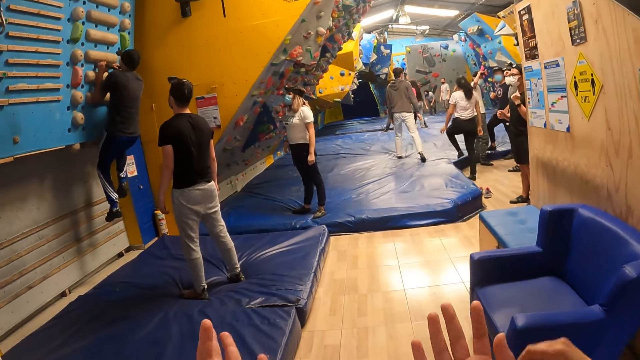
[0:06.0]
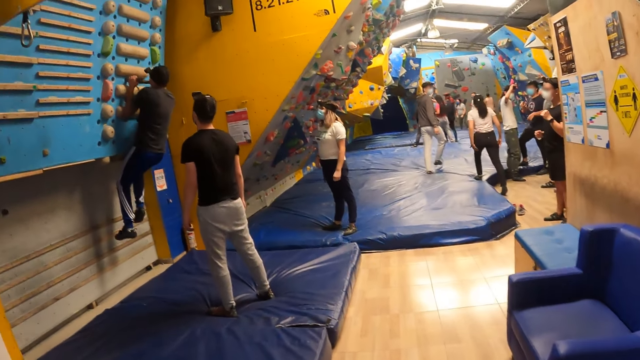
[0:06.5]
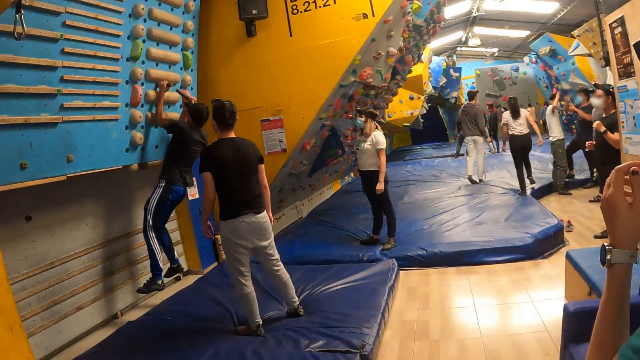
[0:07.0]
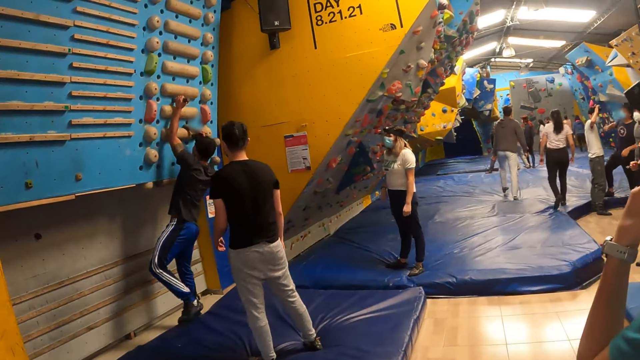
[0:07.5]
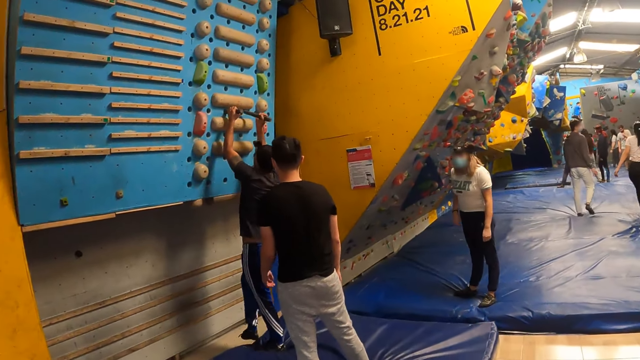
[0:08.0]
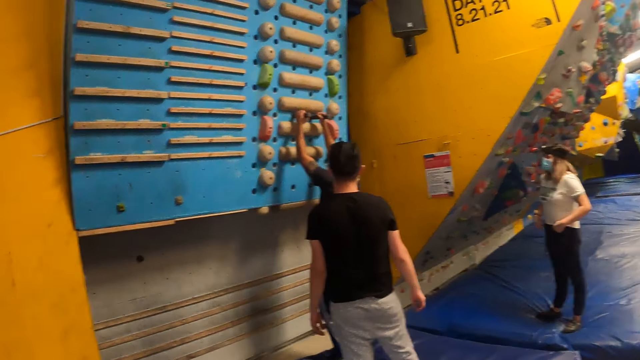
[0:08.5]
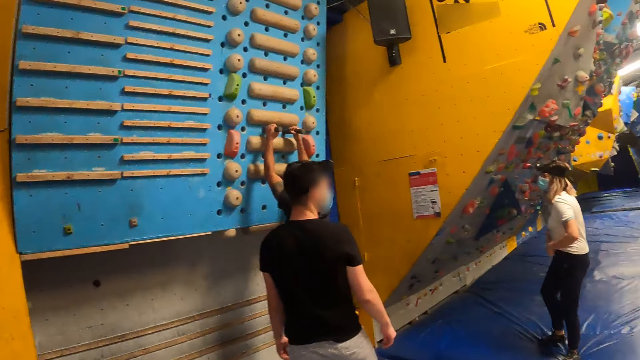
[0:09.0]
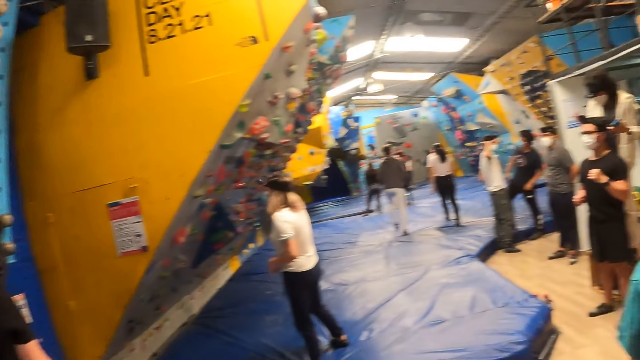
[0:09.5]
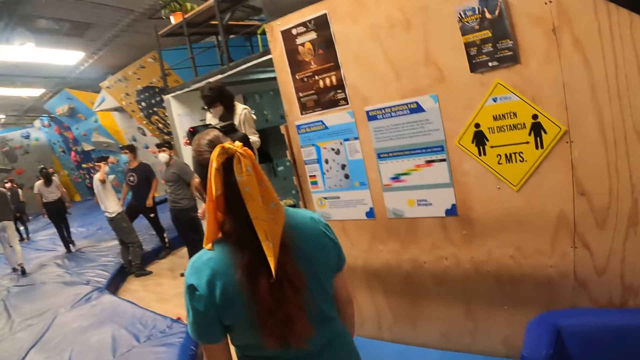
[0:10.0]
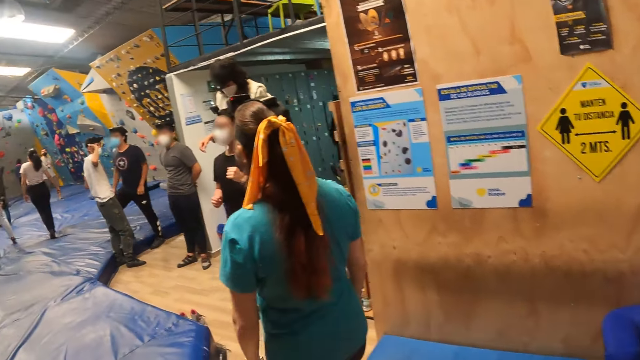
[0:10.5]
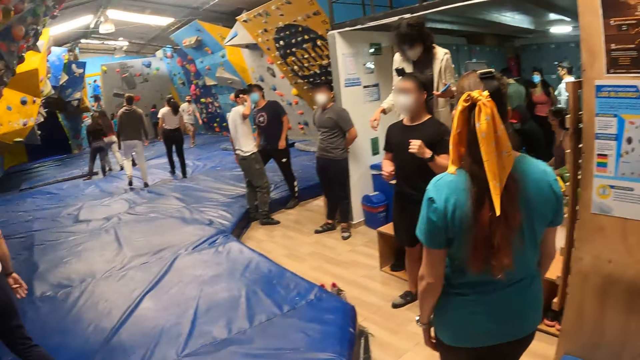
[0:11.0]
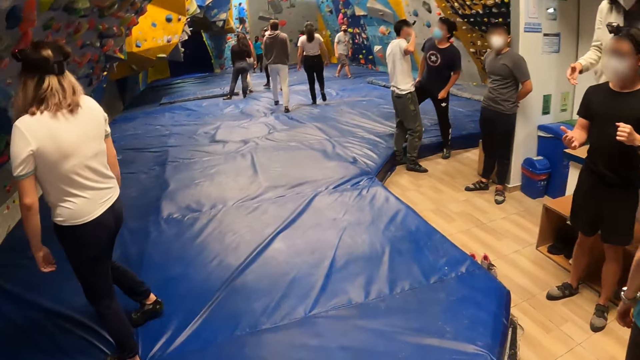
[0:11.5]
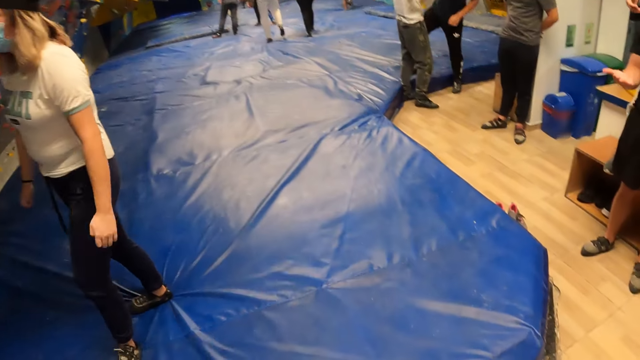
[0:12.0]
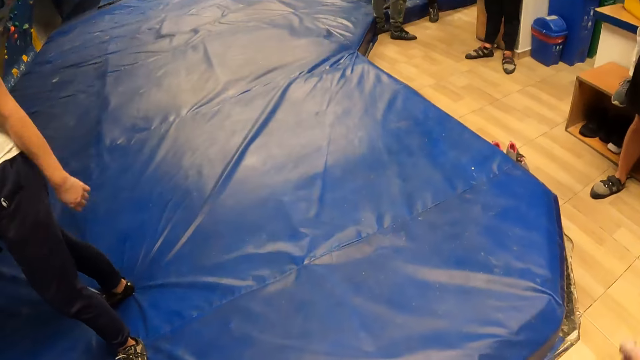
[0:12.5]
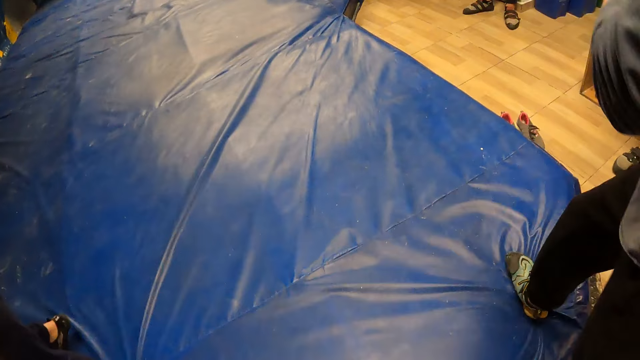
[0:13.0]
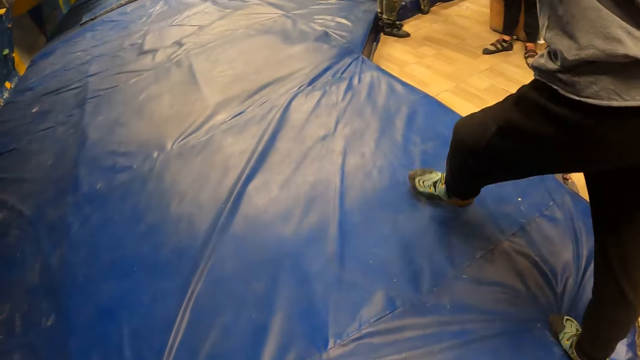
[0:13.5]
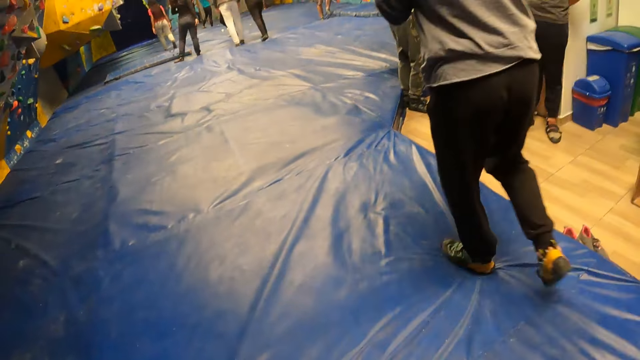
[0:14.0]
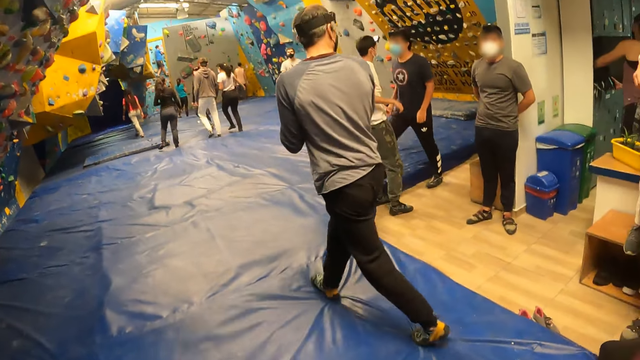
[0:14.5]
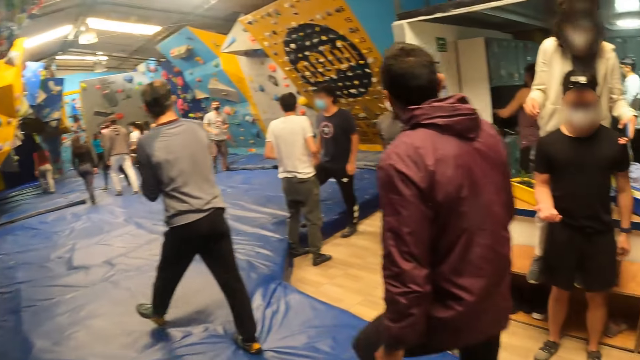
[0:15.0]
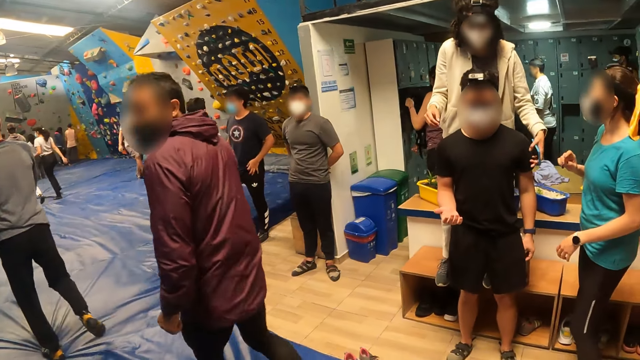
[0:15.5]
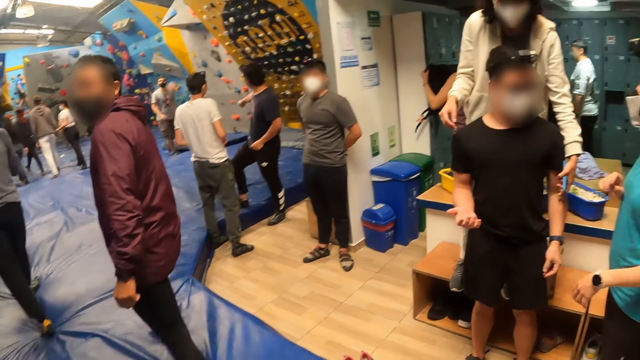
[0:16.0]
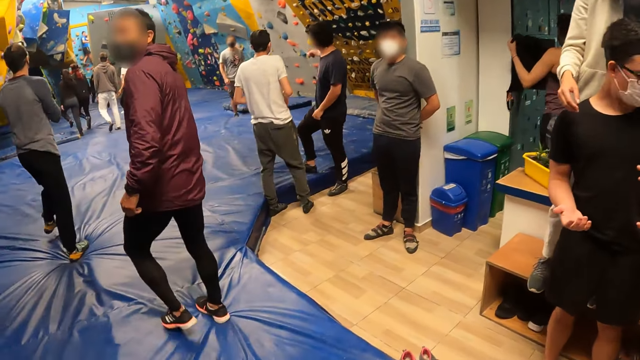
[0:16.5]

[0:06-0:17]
The camera wearer walks to the center of the gym. A woman walks around. A gym instructor walks into the gym. A person walks past the camera wearer. Another person walks past the camera wearer. The other person looks behind.

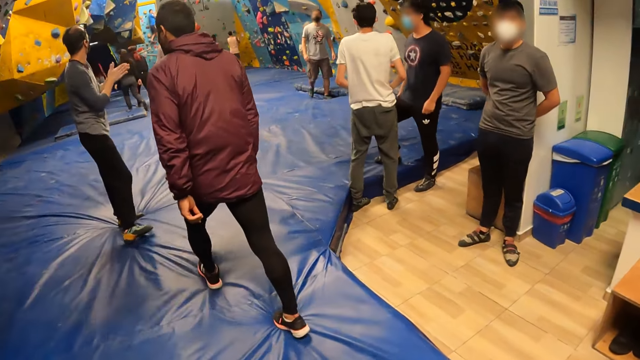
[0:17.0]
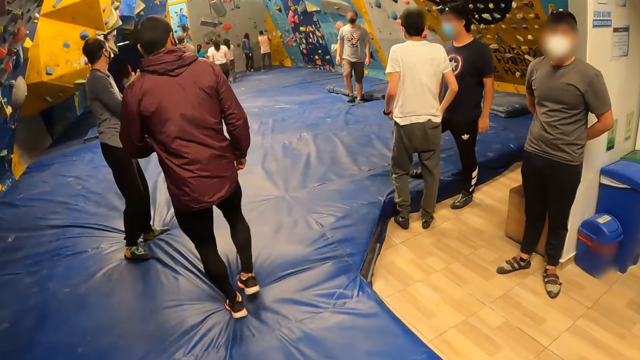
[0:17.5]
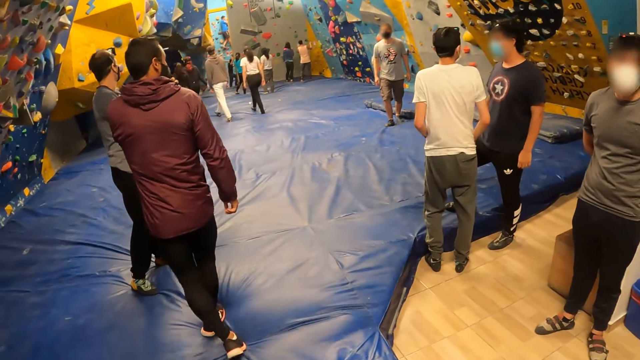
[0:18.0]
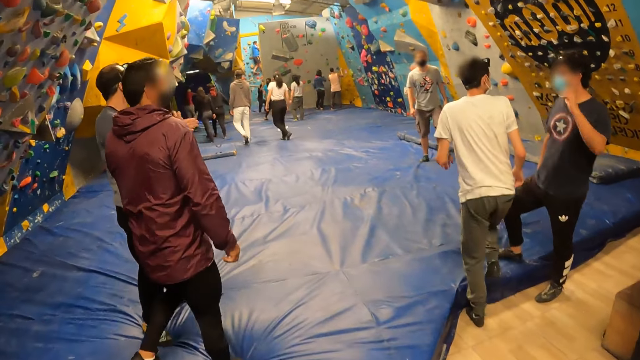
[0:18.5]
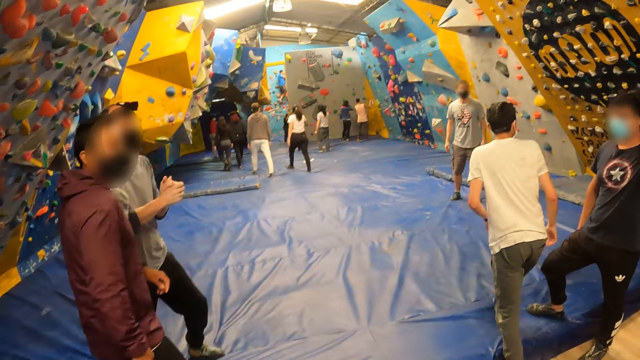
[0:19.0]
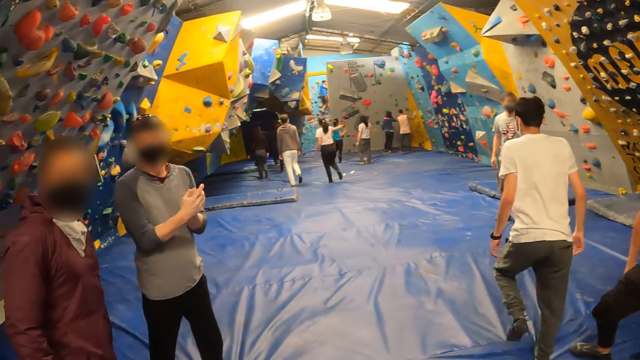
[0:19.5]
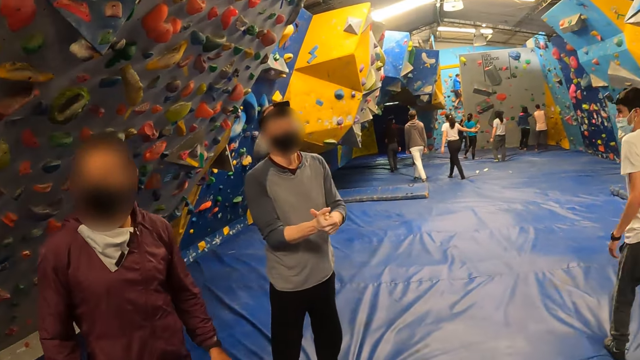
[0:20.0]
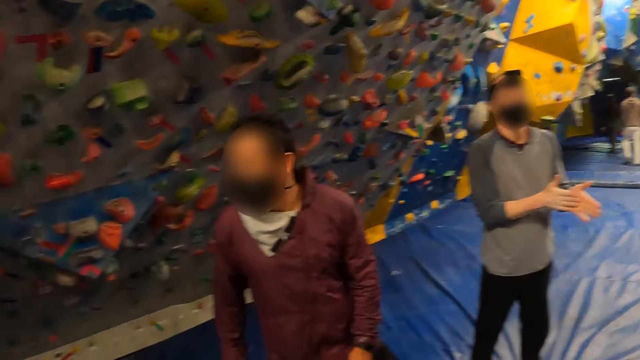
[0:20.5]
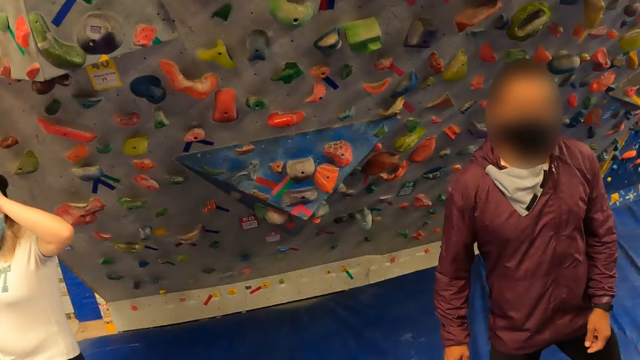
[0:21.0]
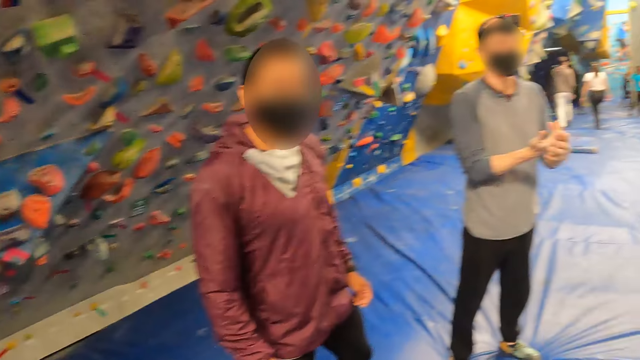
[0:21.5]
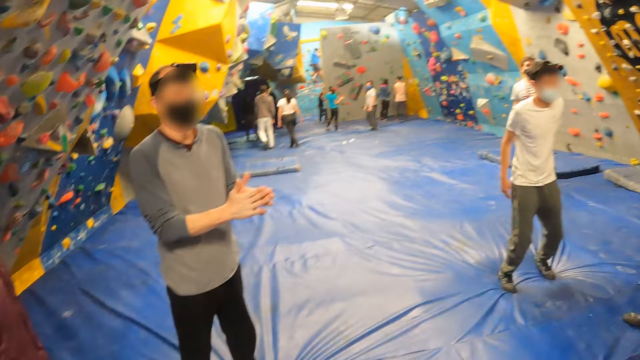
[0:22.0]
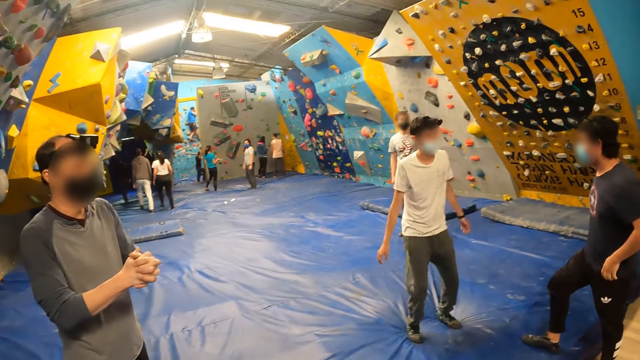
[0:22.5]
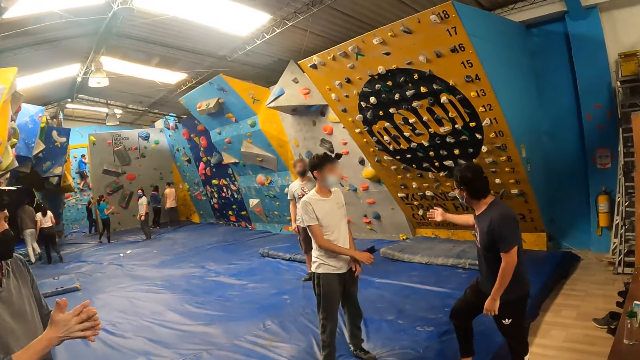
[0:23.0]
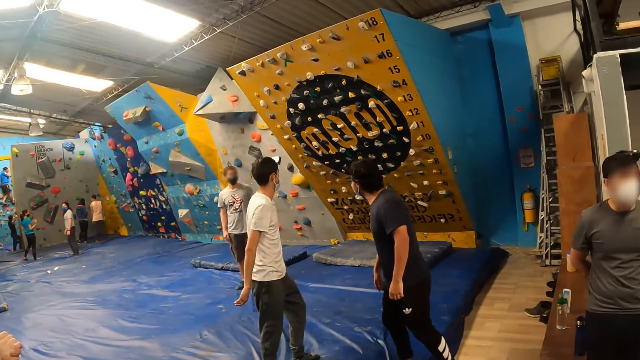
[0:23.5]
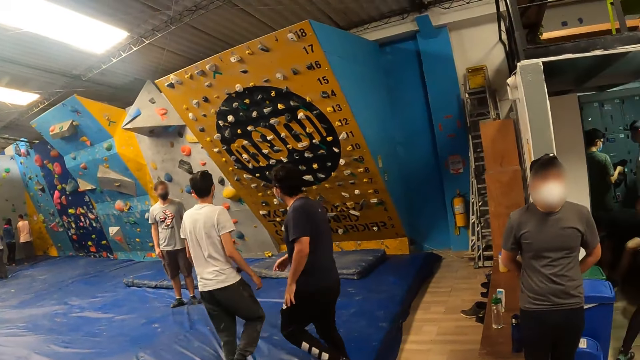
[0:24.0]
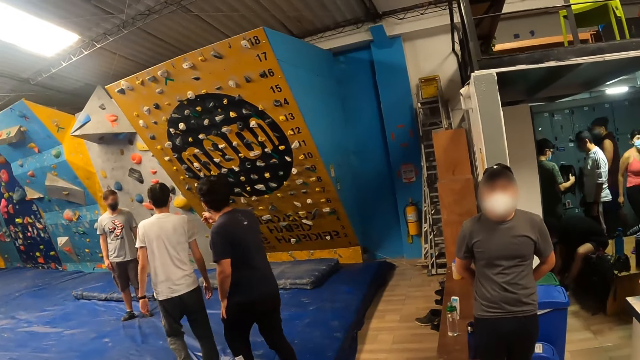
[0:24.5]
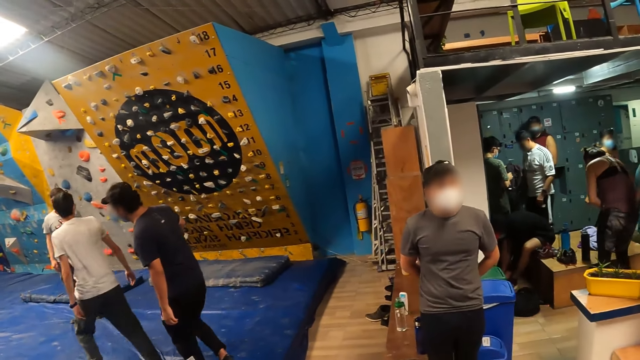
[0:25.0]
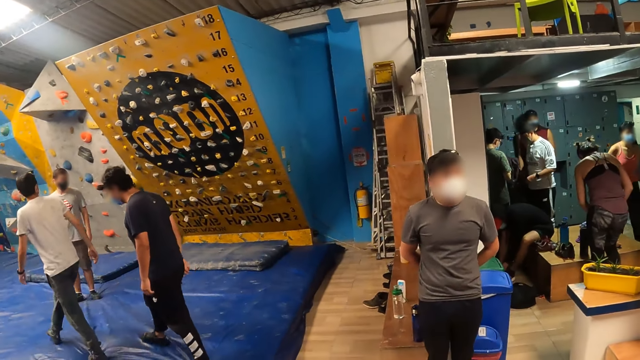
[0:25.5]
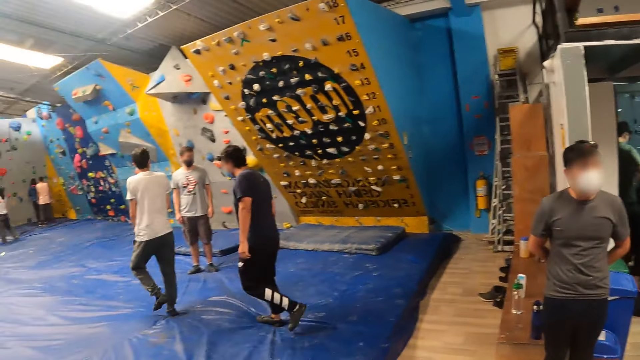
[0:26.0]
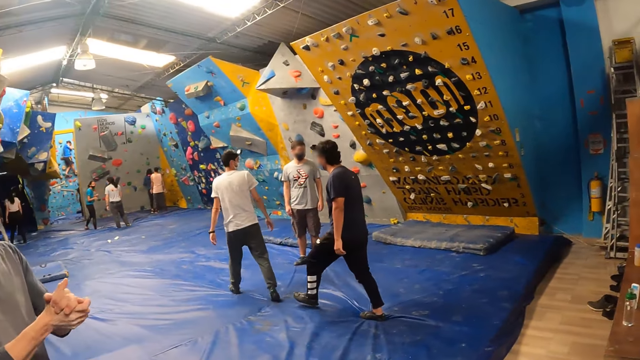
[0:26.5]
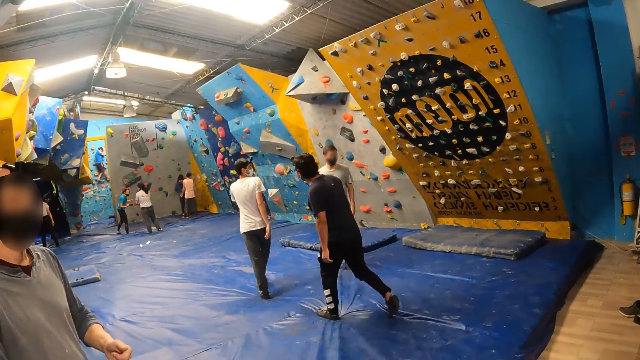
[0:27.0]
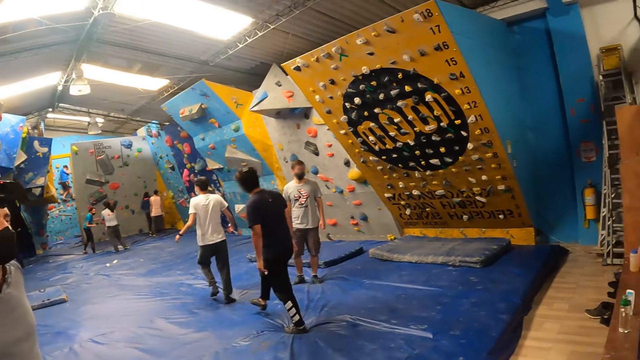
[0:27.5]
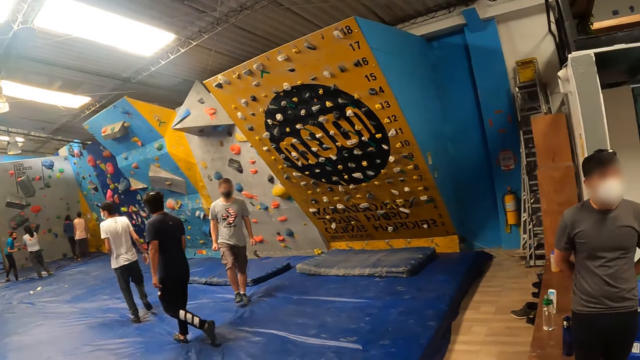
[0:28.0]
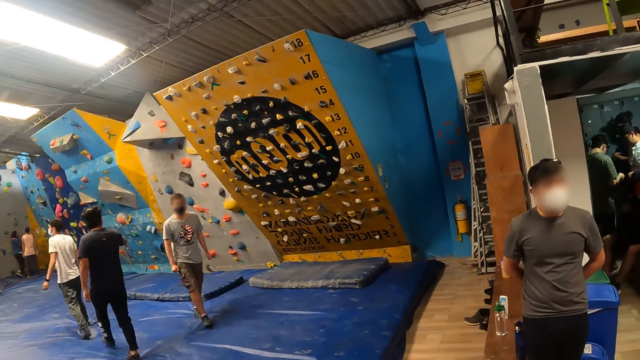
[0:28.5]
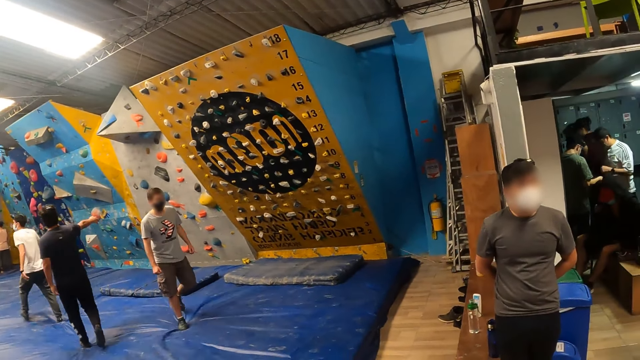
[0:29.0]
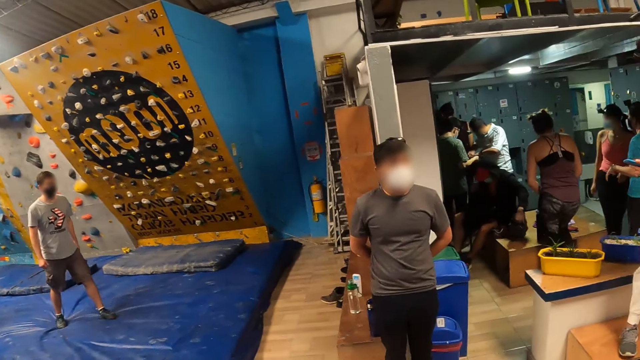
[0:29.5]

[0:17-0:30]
The gym instructor stands at the center of the gym. The gym instructor rubs both palms together. A man stands near the gym instructor. Another man walks around. The camera wearer looks around. The other man jumps. A third man gestures. The other man walks around. The third man walks around. Another man walks towards the camera wearer.
